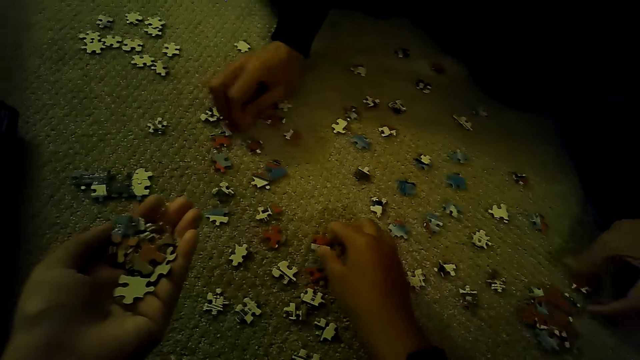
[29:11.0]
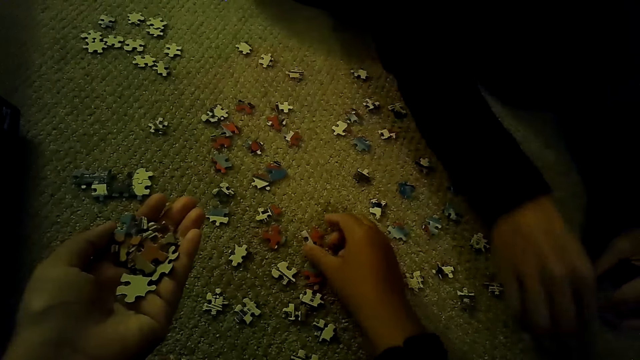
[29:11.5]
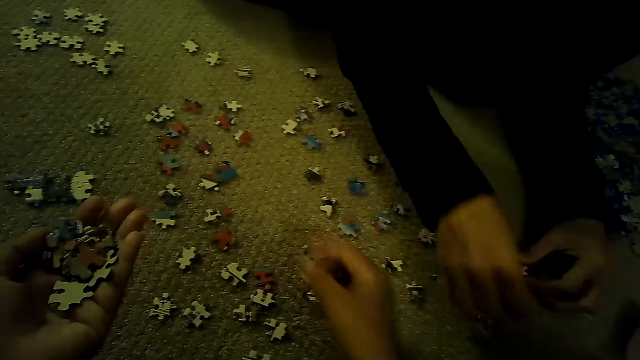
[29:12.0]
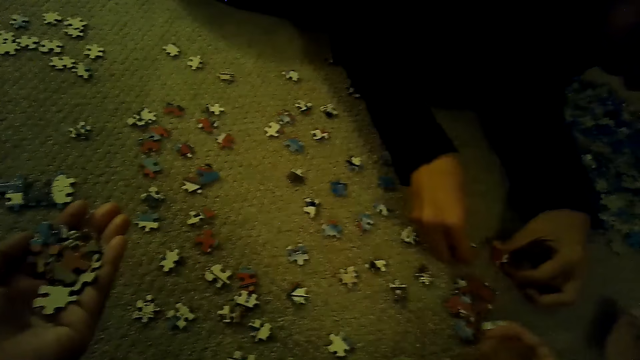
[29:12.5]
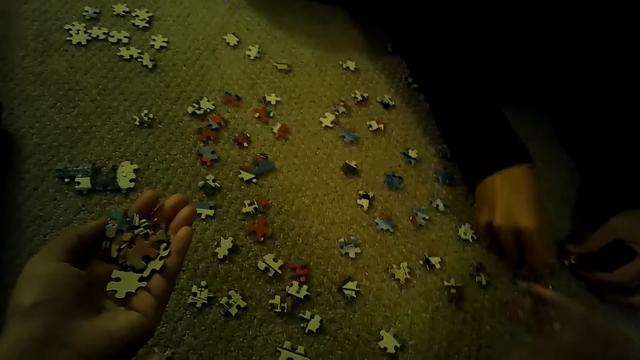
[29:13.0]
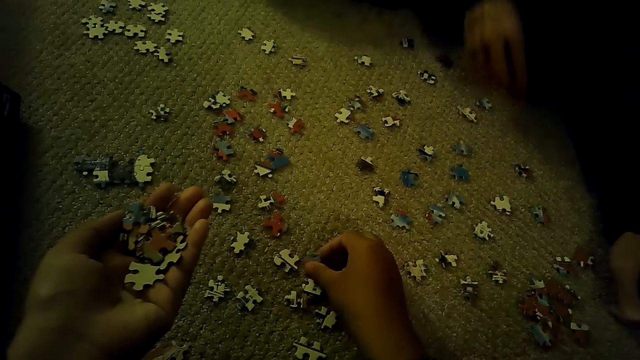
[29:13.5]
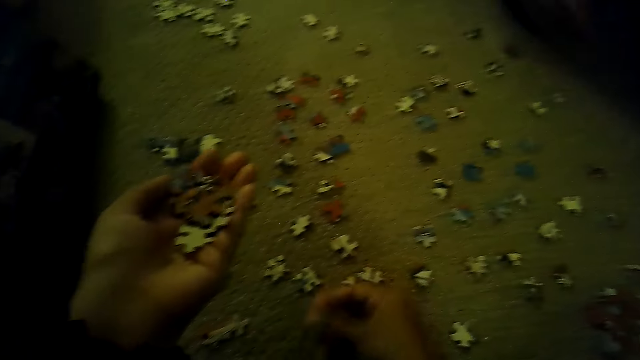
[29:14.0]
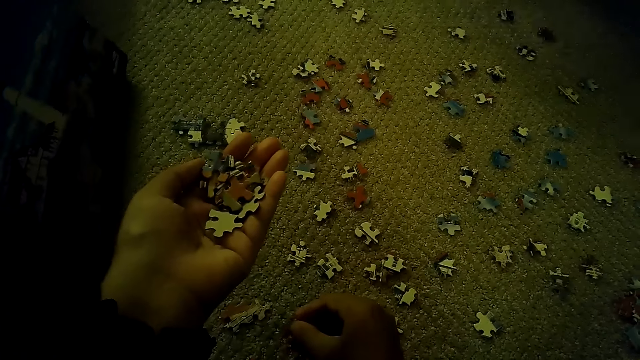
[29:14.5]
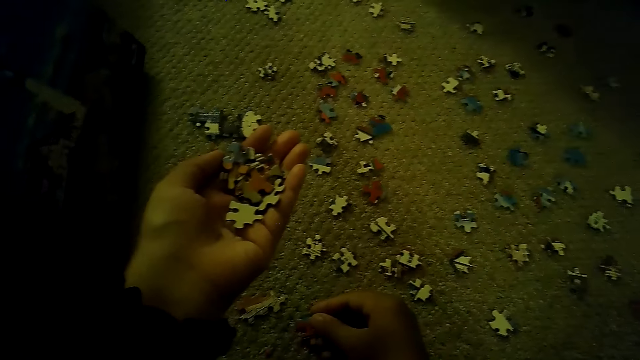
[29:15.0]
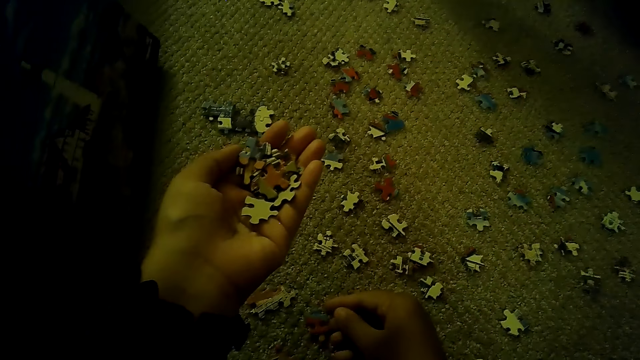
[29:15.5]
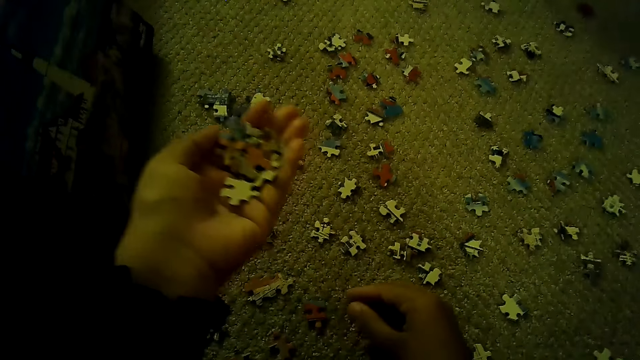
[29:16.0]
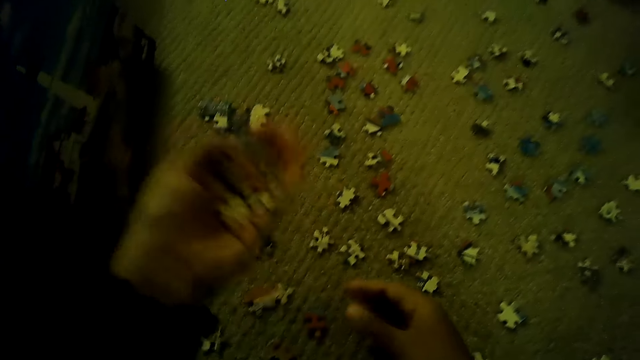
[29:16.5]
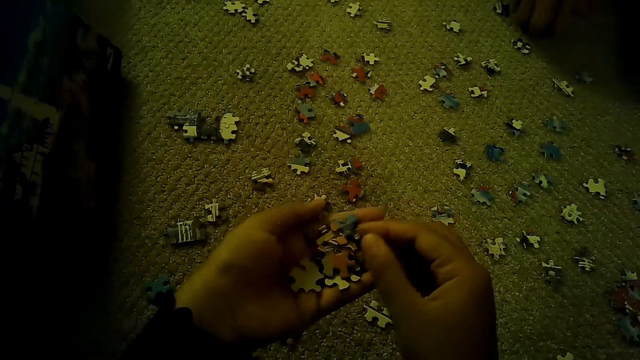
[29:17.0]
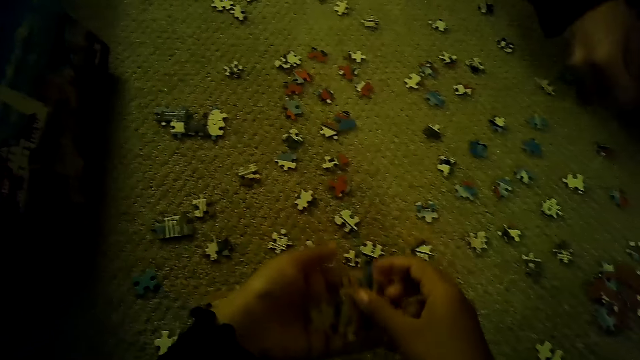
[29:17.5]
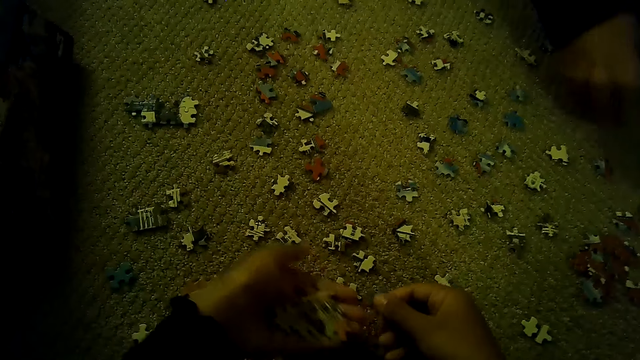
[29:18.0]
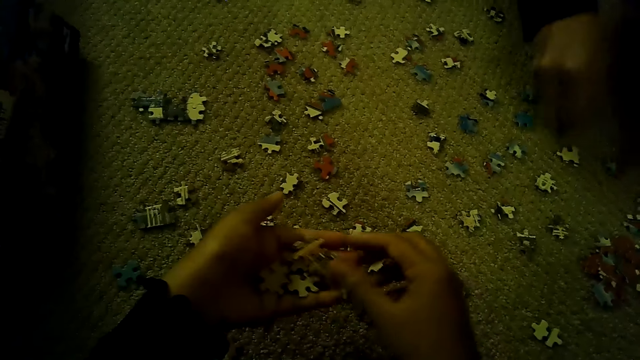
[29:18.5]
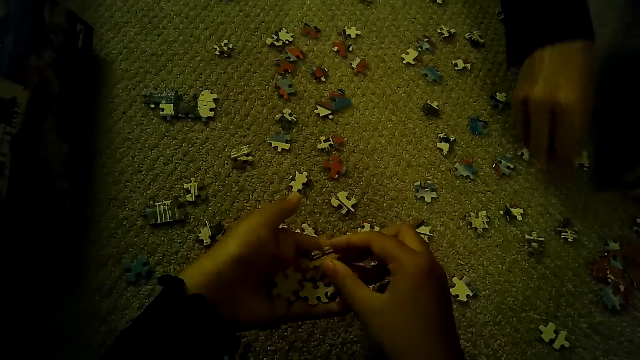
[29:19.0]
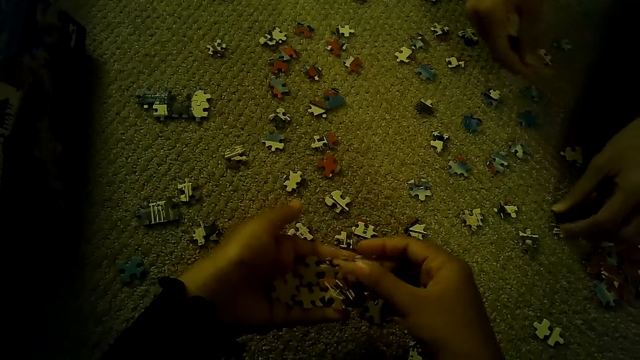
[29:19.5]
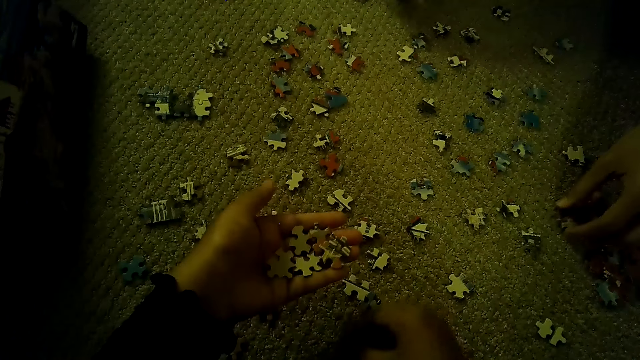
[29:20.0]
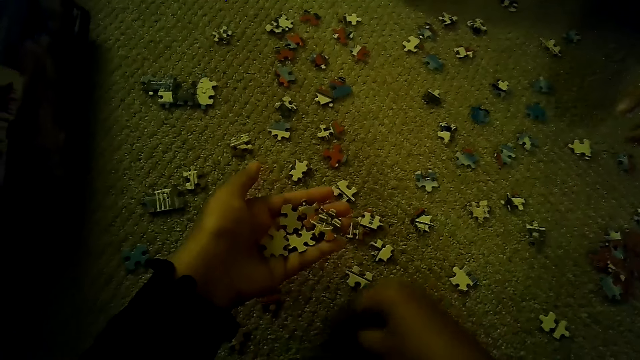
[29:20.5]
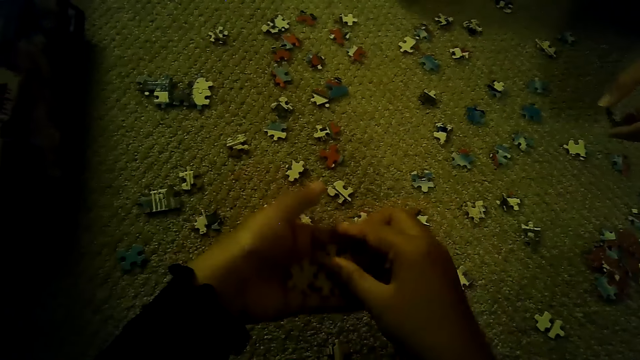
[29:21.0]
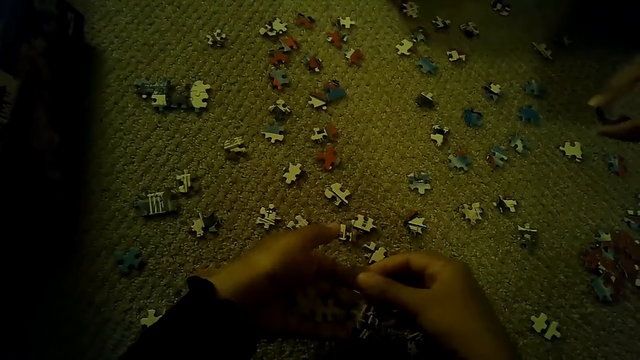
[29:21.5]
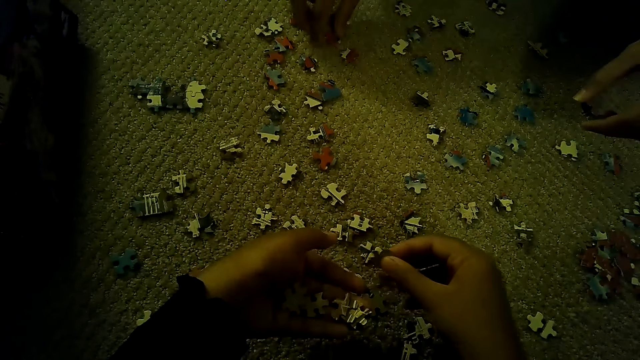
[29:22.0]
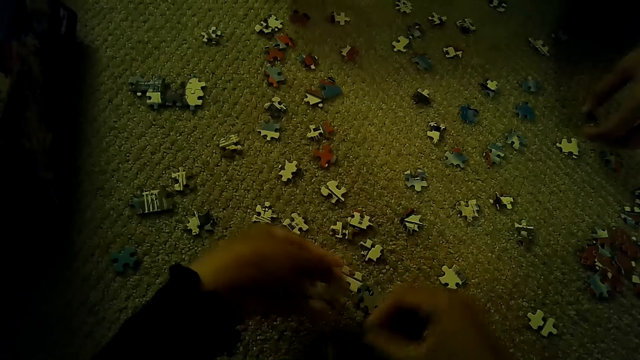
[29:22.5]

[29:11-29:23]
The camera wearer plays the jigsaw puzzle on the floor.

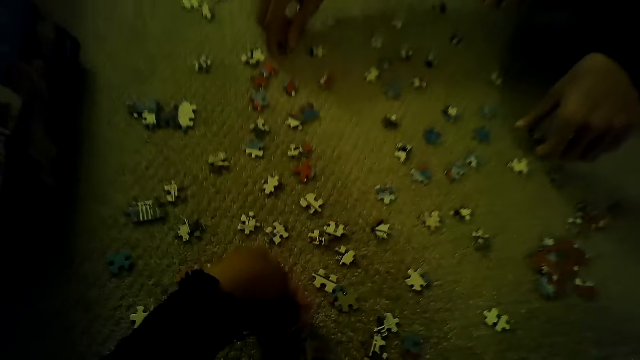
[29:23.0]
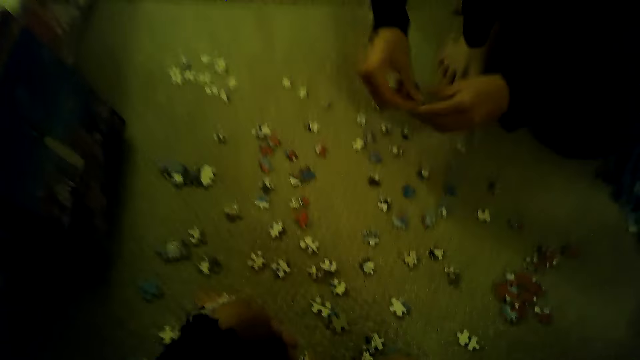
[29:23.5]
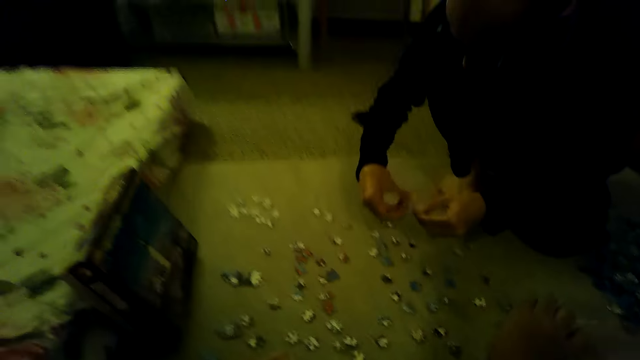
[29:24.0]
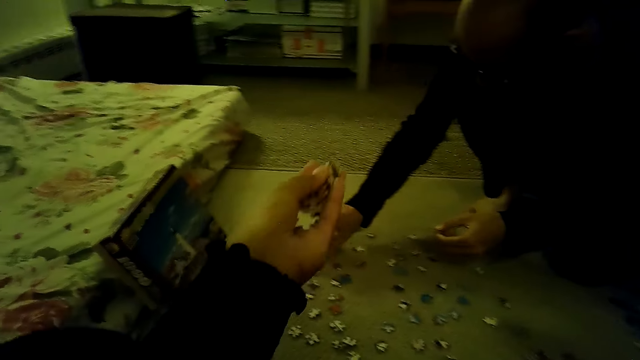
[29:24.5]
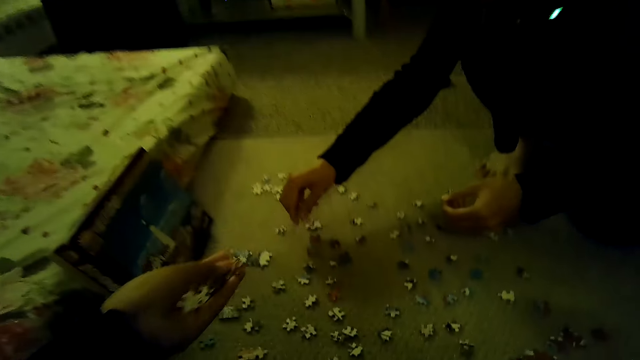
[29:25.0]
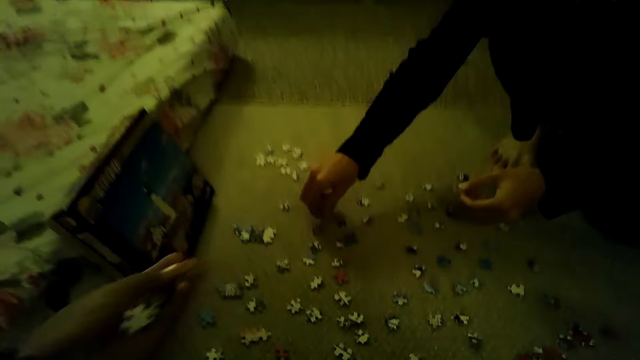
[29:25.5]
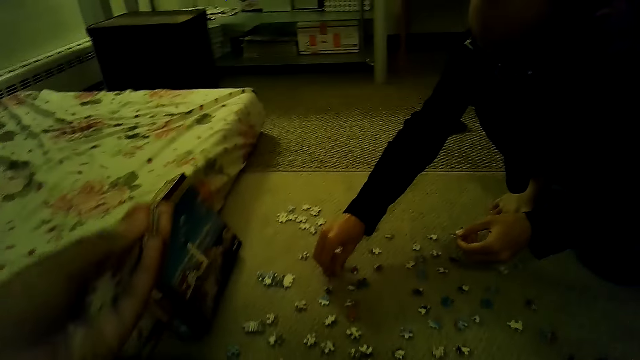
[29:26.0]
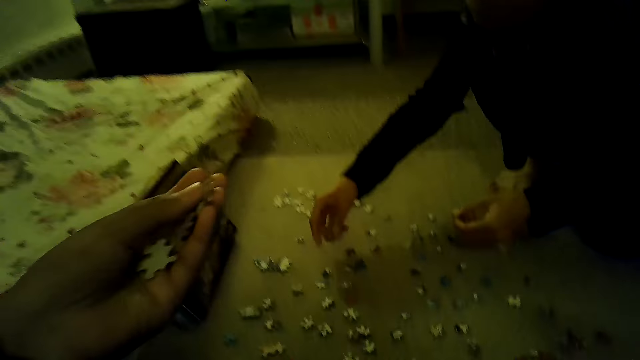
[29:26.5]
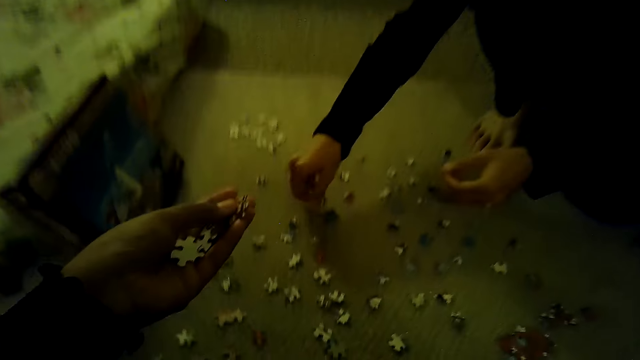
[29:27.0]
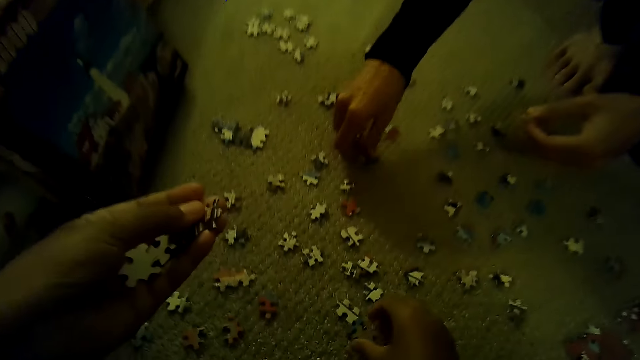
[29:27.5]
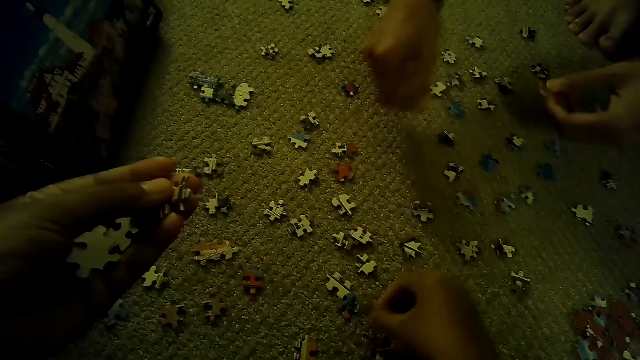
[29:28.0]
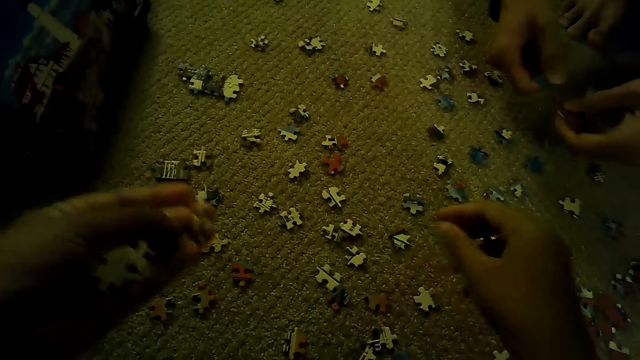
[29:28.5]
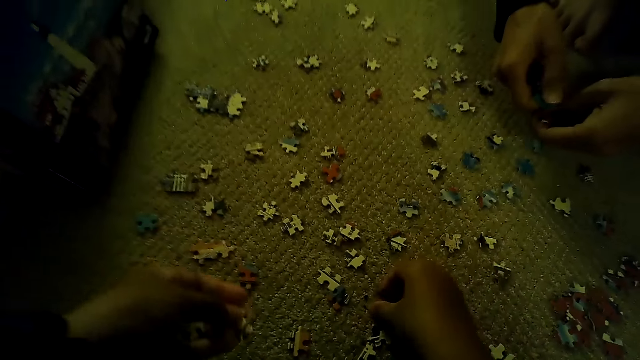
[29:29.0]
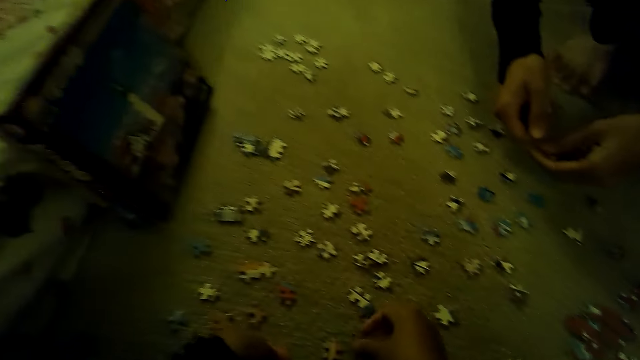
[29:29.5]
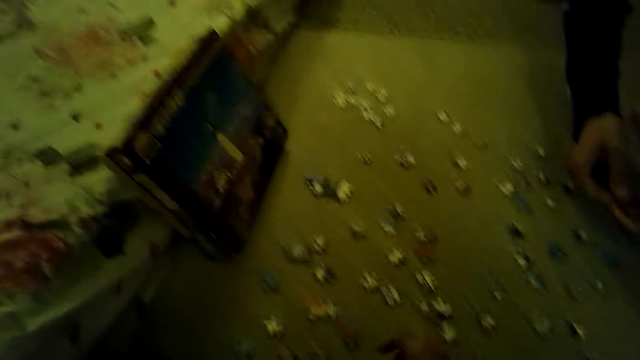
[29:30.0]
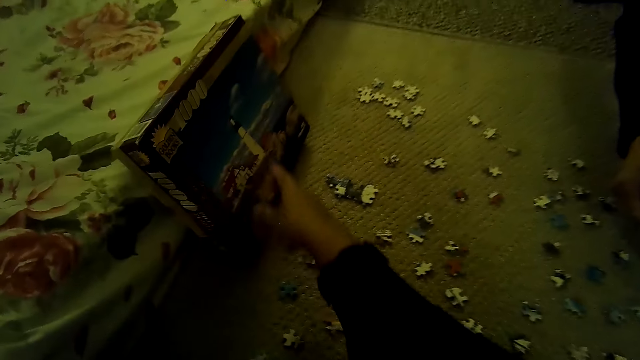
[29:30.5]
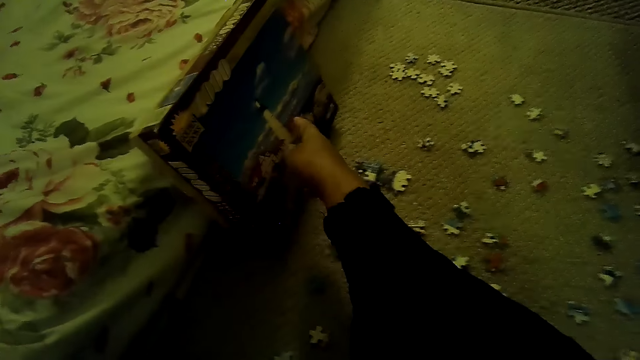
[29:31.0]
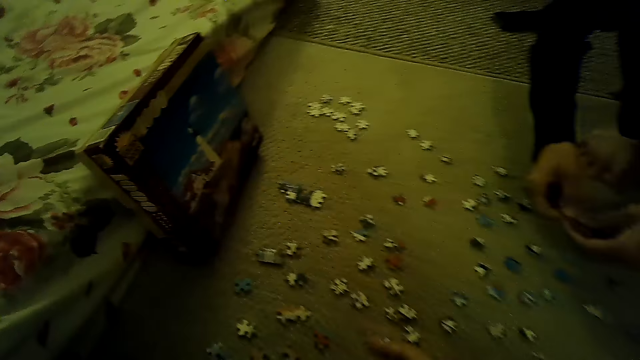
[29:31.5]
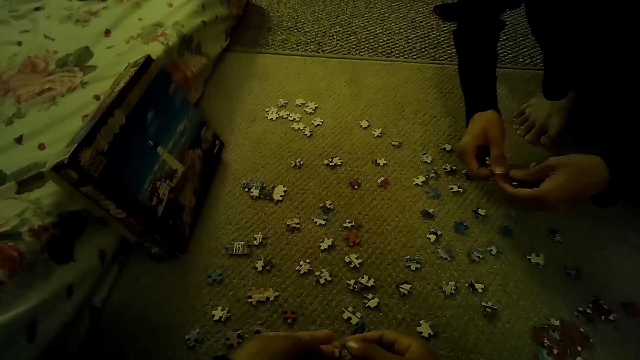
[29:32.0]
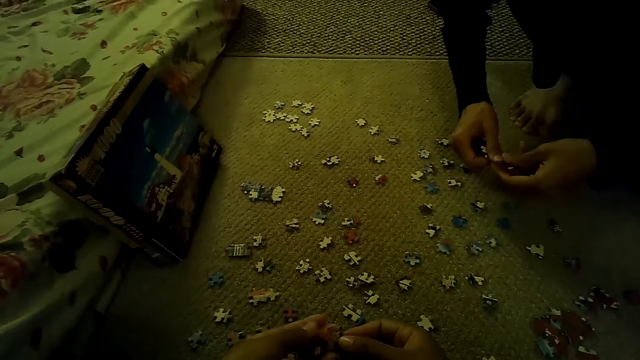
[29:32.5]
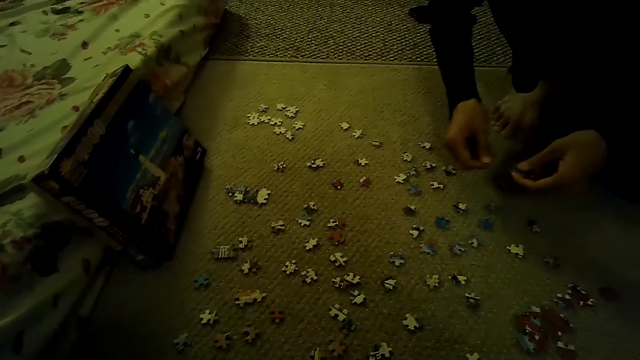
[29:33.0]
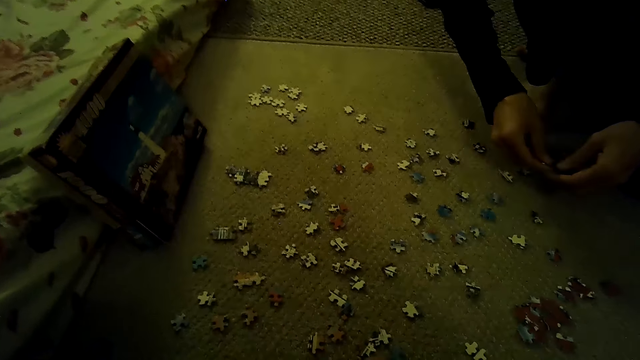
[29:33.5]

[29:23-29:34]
The camera wearer lifts the left hand. They adjust the cloth. They separate the puzzle pieces. They point at the picture on the box on the floor.
